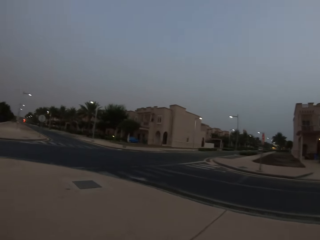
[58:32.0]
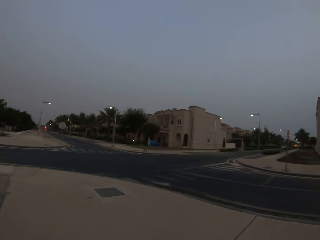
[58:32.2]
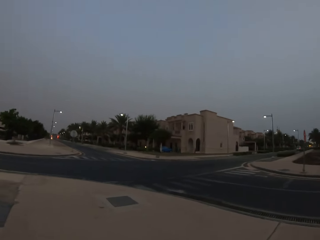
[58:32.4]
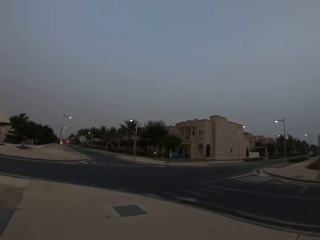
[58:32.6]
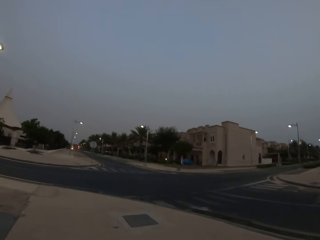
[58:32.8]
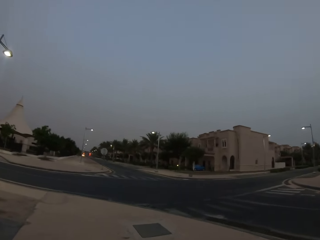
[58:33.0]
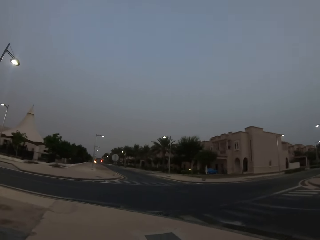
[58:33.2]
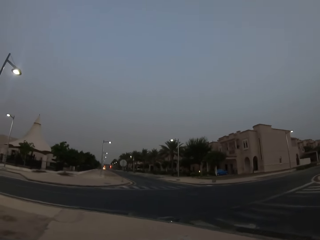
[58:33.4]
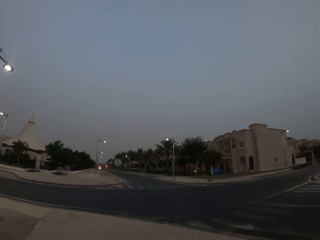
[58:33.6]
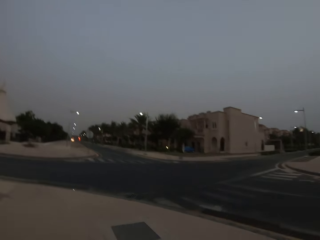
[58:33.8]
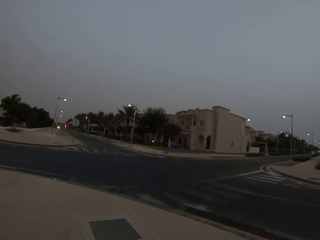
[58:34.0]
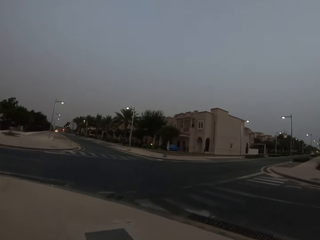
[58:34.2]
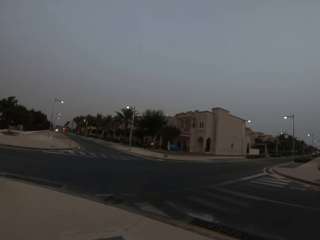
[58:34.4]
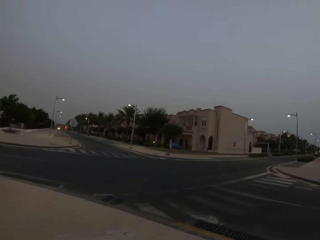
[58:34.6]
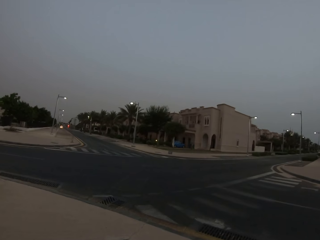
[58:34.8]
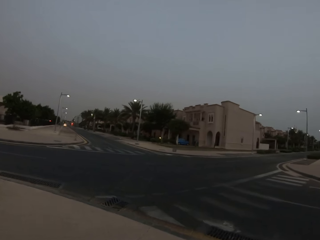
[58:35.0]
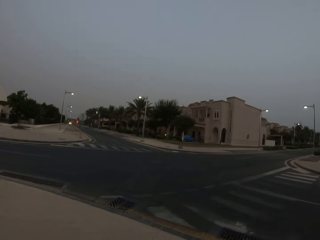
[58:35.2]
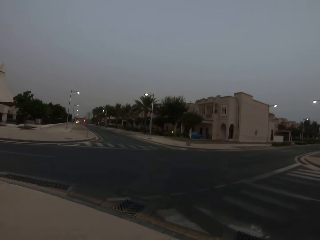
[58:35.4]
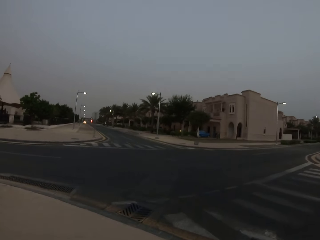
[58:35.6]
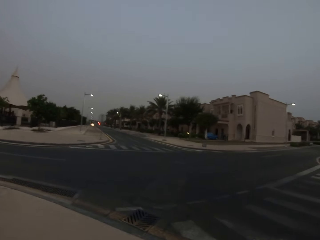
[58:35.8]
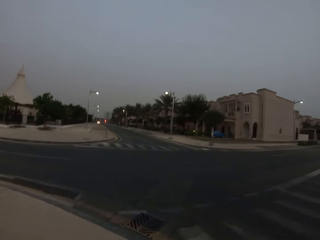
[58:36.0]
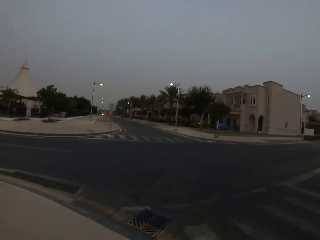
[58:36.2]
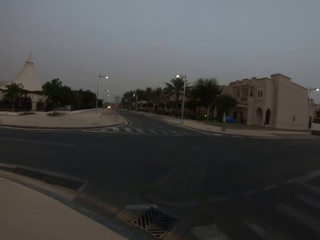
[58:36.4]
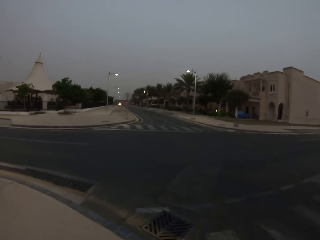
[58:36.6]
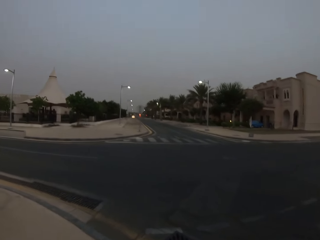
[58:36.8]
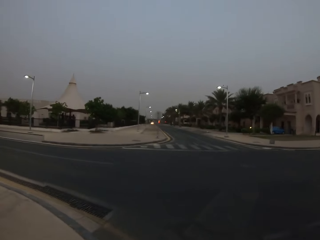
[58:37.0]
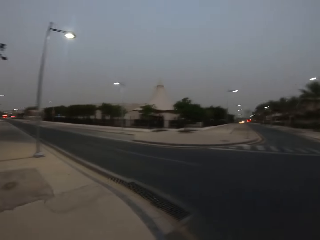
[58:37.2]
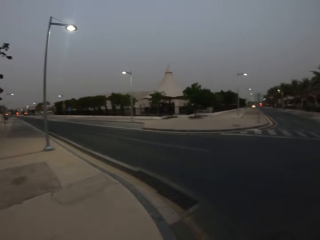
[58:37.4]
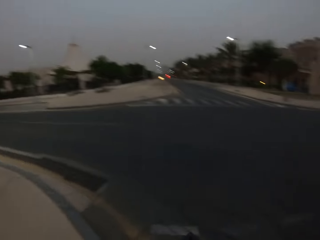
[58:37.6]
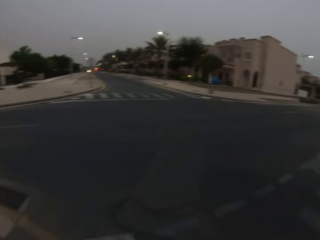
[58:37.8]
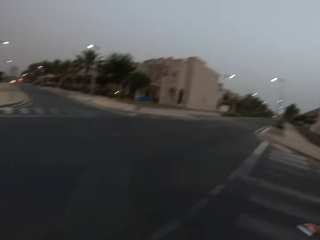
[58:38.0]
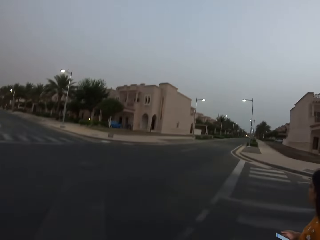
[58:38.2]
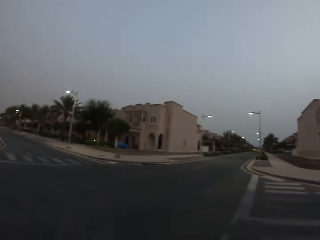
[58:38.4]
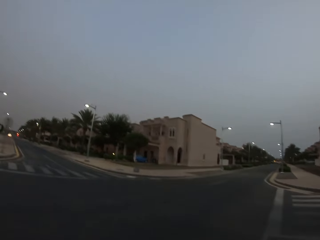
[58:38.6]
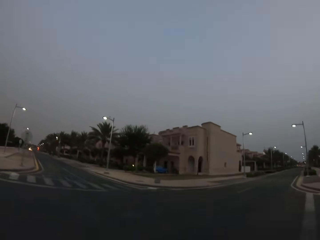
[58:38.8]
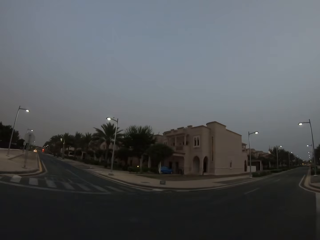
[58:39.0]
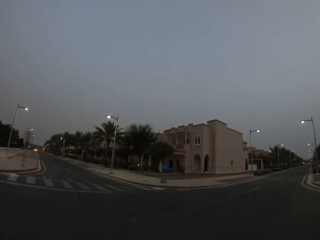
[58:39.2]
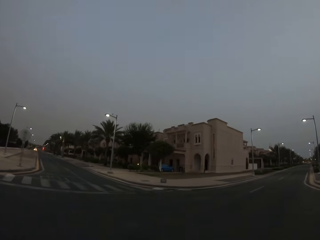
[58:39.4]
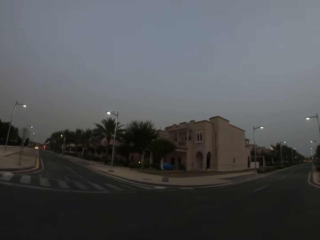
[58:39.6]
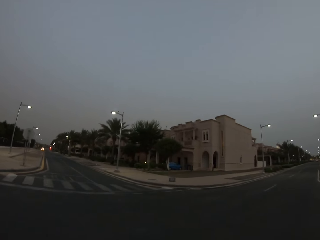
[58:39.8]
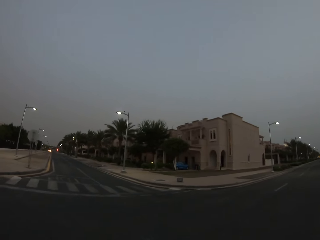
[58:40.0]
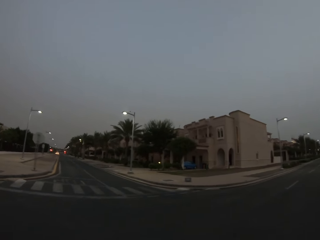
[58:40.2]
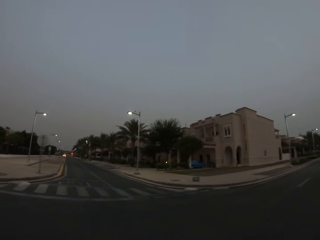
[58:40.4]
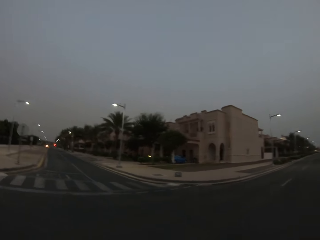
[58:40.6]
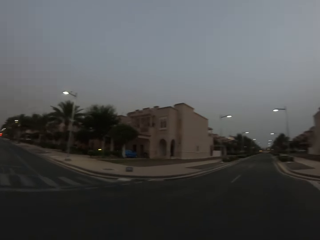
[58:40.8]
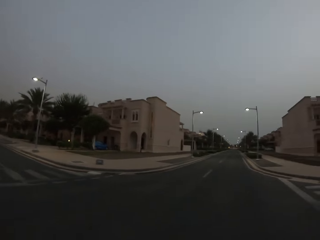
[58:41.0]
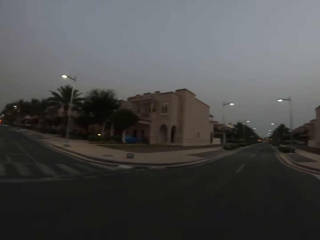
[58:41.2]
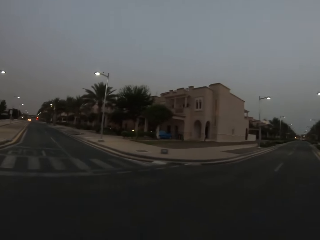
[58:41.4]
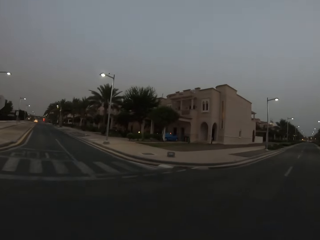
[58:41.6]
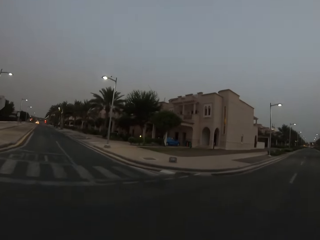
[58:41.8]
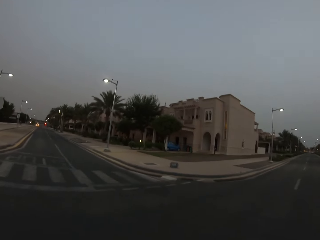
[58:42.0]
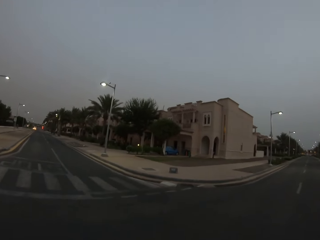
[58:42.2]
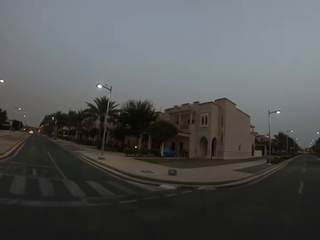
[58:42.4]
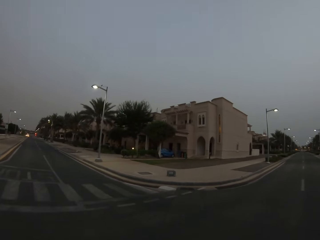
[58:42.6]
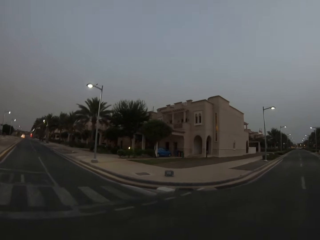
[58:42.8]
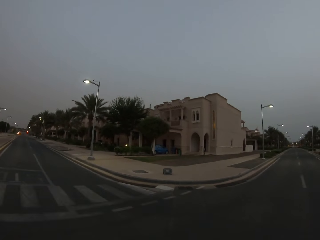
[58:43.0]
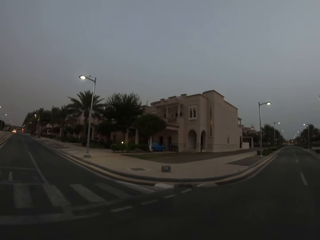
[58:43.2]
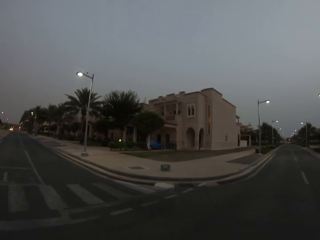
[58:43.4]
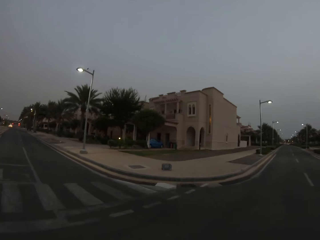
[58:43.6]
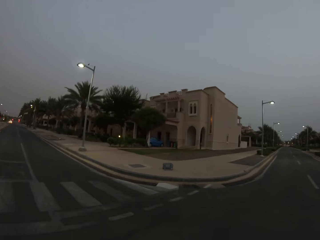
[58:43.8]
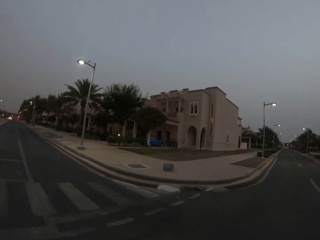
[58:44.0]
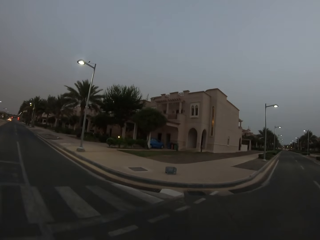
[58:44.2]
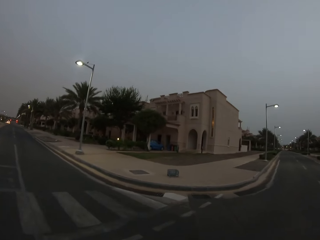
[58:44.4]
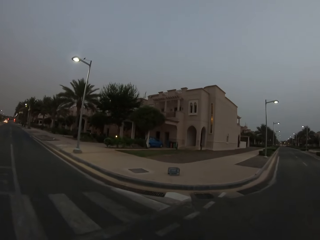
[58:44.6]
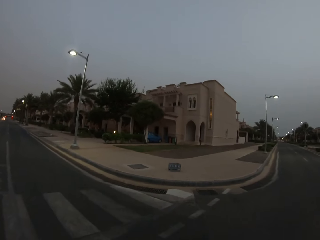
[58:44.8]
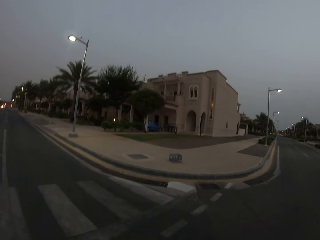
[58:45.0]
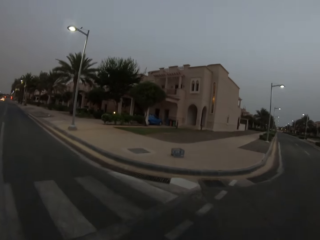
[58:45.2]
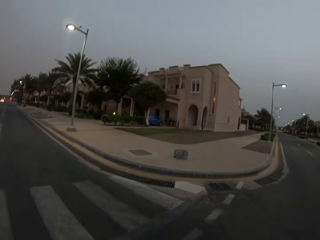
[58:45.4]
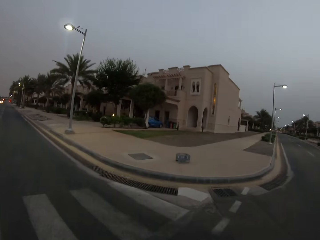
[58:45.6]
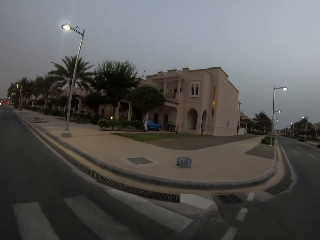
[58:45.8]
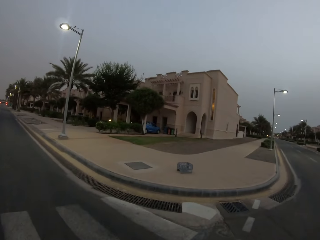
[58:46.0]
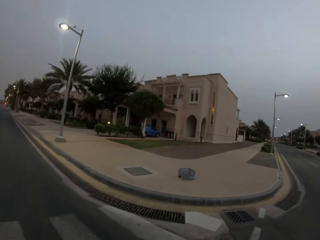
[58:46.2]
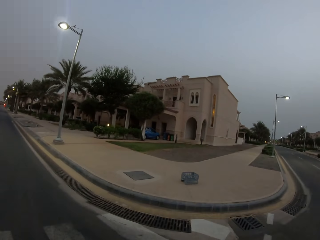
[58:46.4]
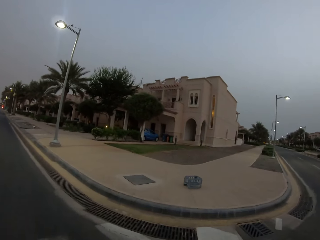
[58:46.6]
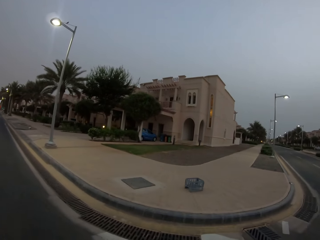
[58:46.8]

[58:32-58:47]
A woman walks. The camera wearer walks around. The woman walks. The camera wearer looks around. They walk around.

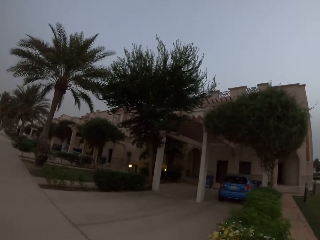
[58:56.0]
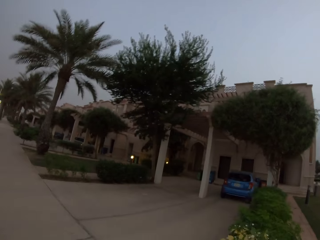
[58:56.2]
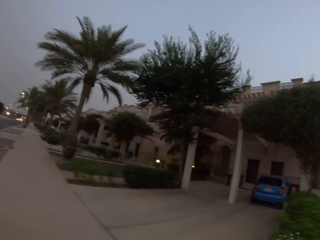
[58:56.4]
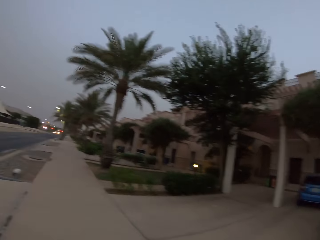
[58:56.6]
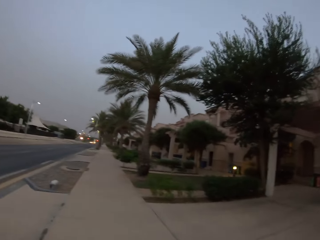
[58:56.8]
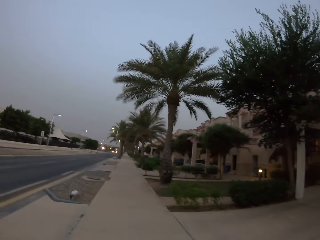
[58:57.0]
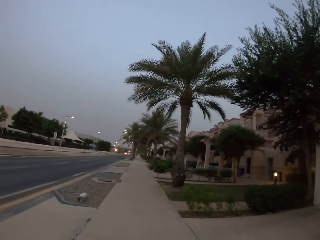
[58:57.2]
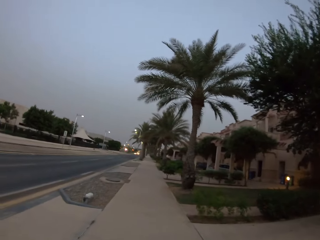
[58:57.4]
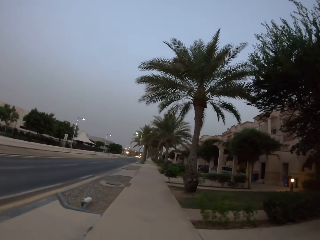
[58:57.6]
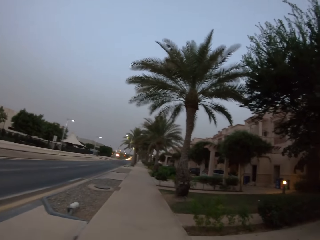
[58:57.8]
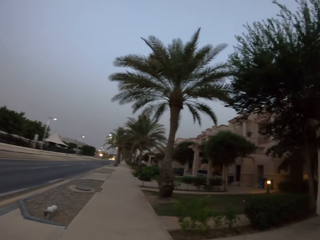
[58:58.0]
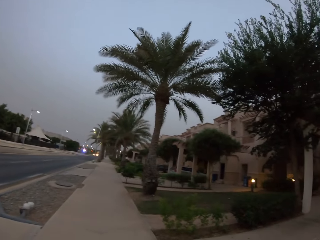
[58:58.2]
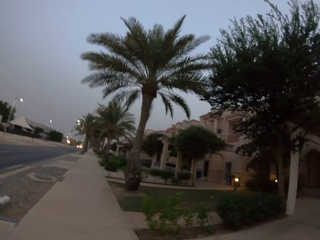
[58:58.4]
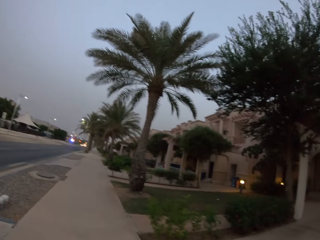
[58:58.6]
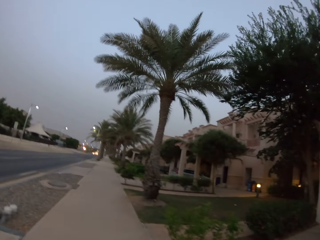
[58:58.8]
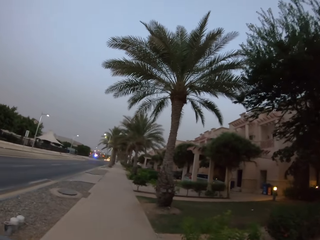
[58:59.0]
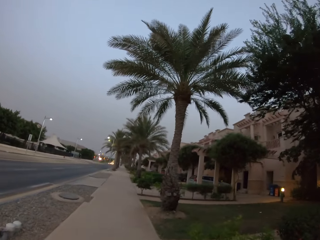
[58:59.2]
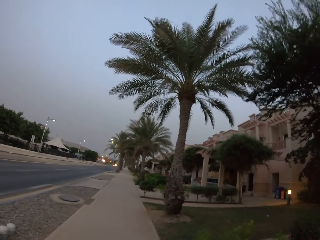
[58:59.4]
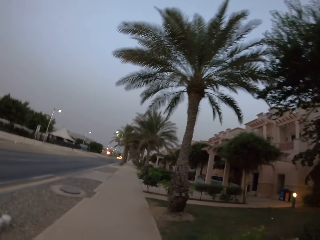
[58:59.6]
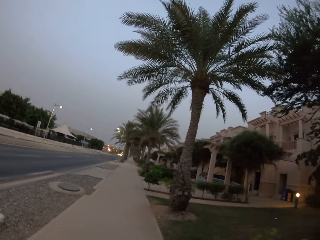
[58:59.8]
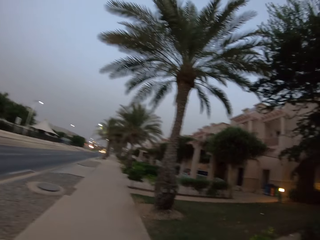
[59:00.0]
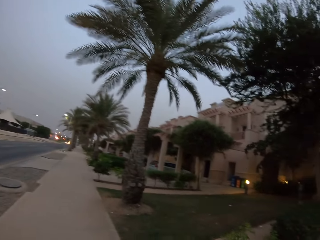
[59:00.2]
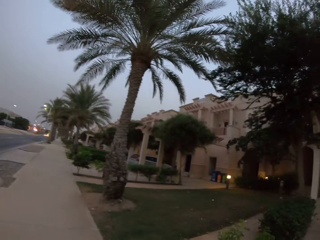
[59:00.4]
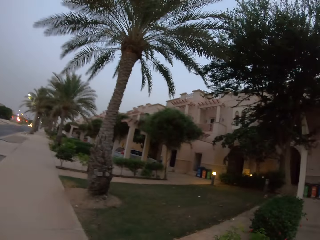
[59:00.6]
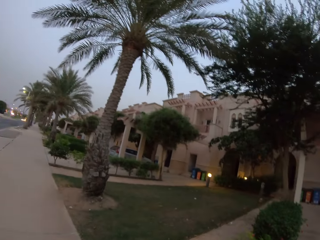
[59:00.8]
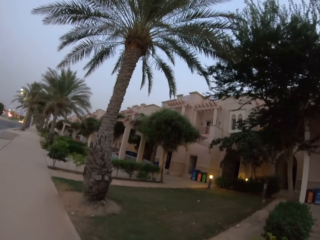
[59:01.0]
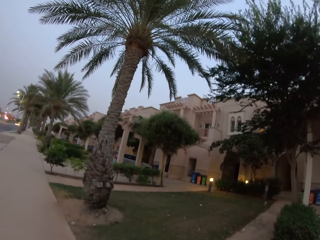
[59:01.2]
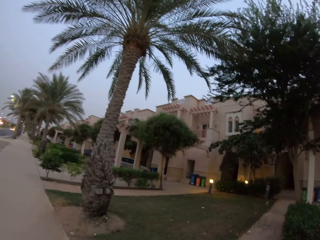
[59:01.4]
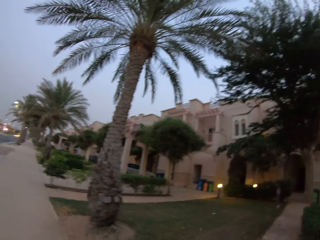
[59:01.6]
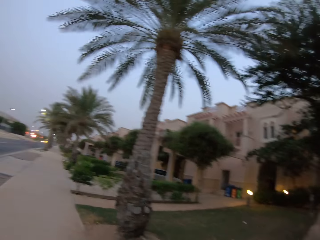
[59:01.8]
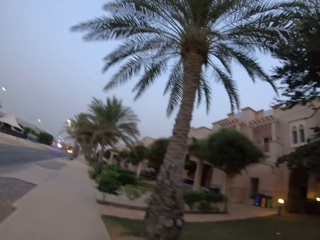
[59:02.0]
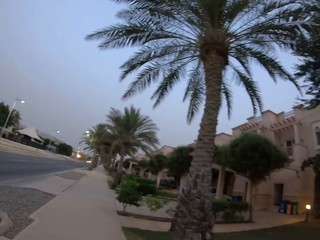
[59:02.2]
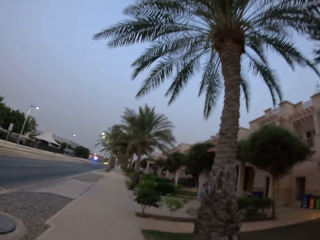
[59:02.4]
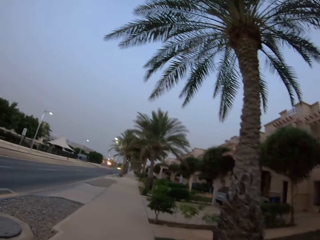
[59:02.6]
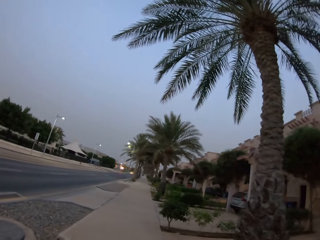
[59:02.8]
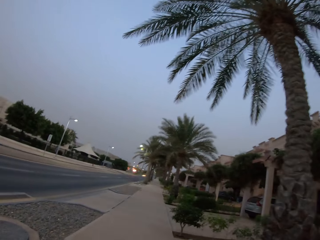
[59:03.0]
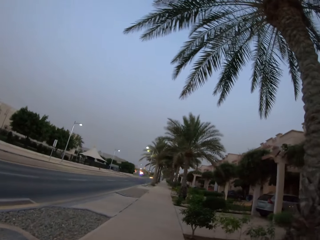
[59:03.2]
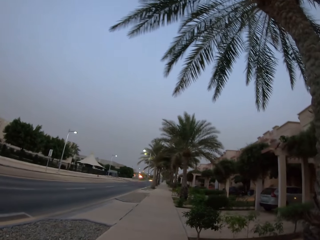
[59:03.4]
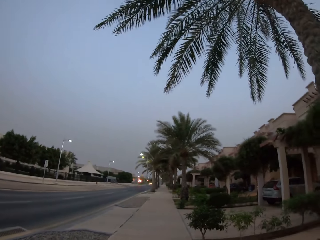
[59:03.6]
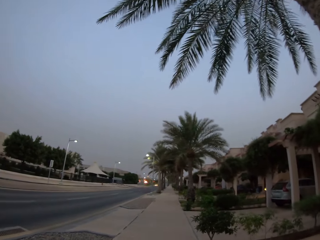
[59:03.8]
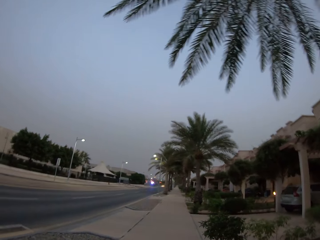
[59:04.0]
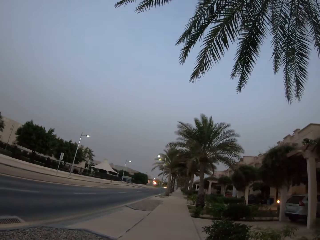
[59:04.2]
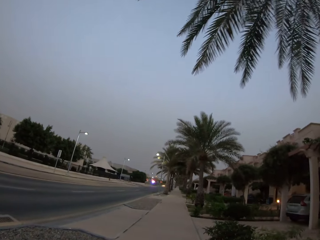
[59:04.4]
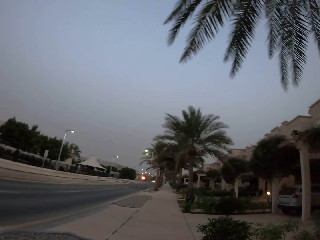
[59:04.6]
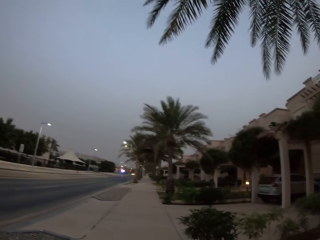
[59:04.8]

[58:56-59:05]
The camera wearer looked around. They walked around. They looked around.
